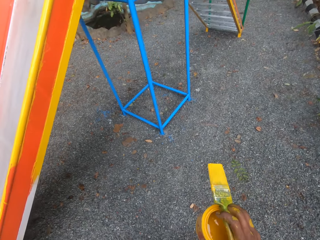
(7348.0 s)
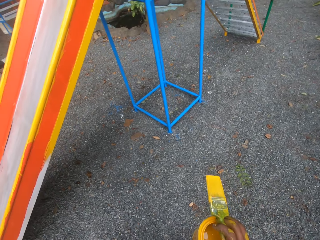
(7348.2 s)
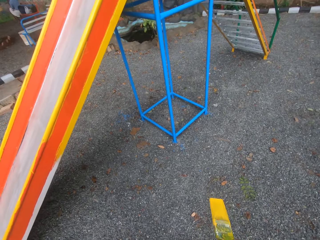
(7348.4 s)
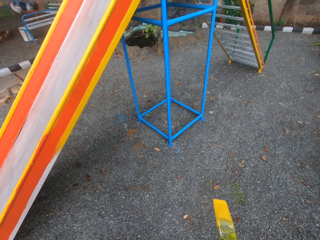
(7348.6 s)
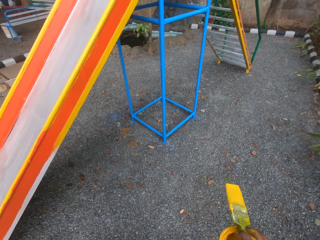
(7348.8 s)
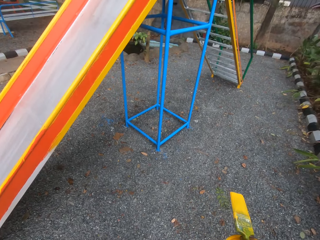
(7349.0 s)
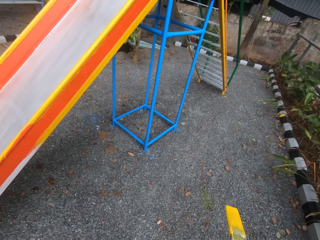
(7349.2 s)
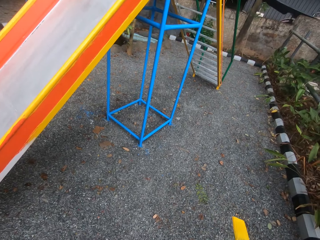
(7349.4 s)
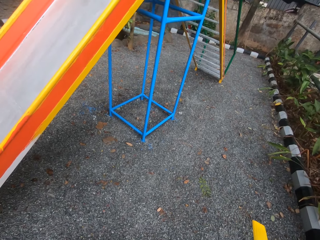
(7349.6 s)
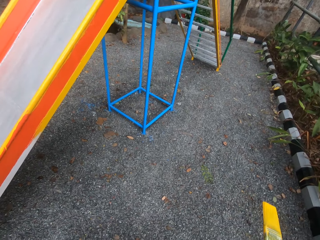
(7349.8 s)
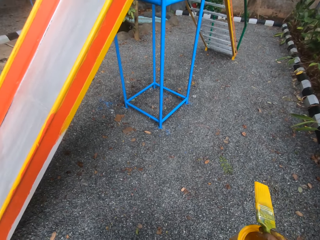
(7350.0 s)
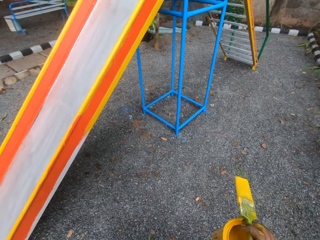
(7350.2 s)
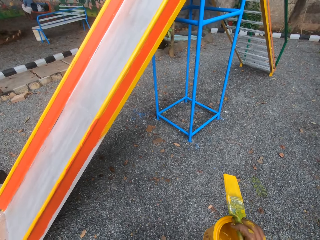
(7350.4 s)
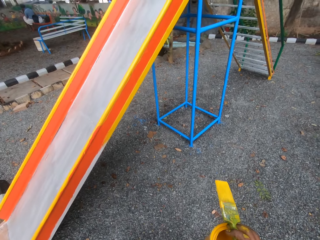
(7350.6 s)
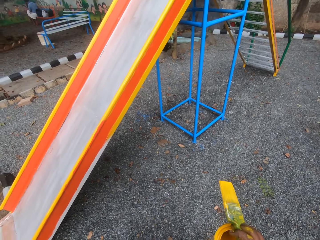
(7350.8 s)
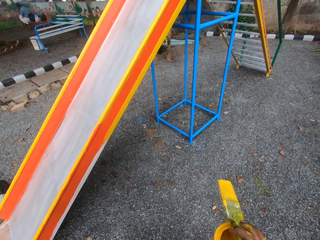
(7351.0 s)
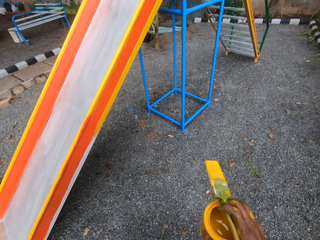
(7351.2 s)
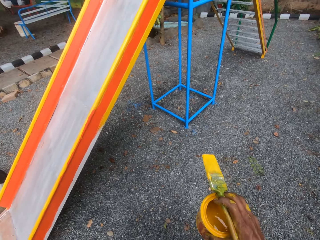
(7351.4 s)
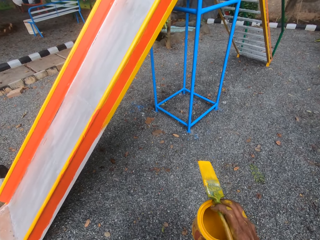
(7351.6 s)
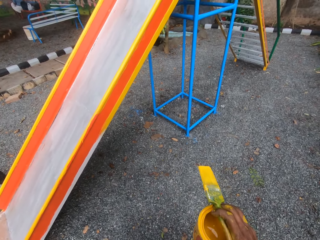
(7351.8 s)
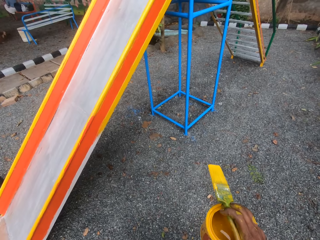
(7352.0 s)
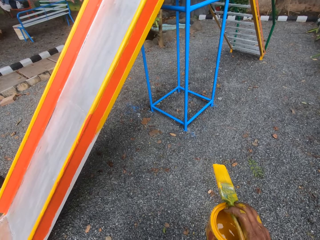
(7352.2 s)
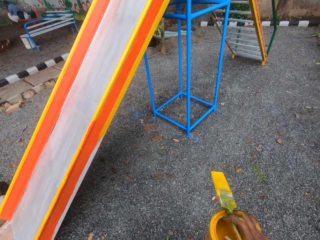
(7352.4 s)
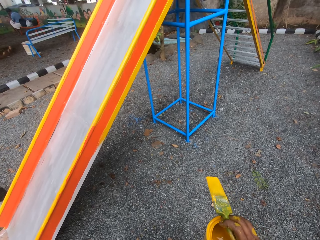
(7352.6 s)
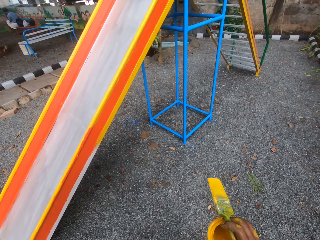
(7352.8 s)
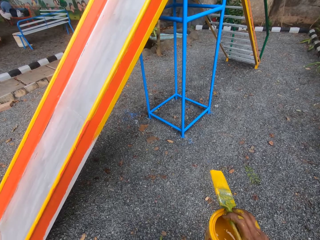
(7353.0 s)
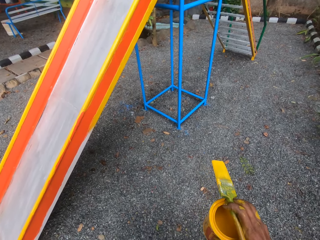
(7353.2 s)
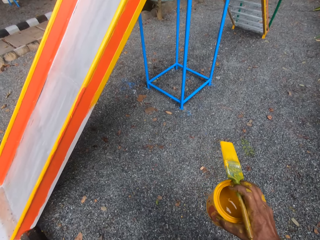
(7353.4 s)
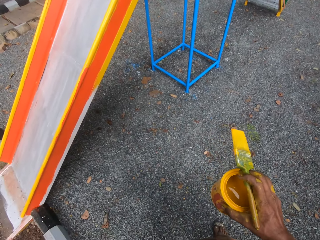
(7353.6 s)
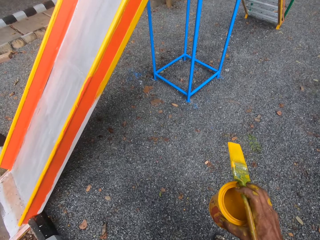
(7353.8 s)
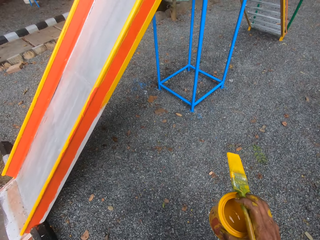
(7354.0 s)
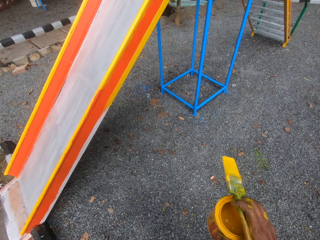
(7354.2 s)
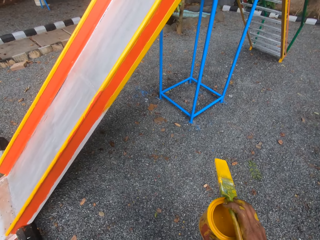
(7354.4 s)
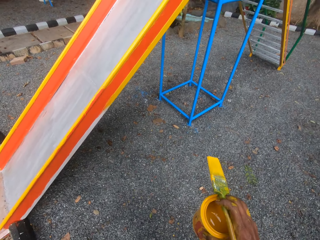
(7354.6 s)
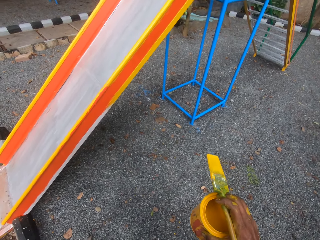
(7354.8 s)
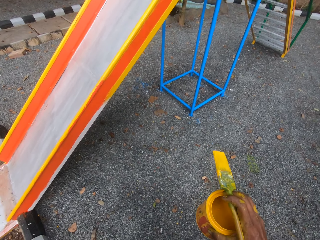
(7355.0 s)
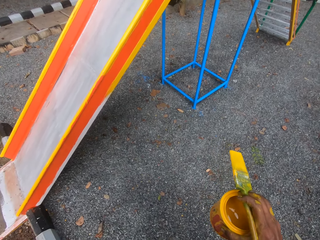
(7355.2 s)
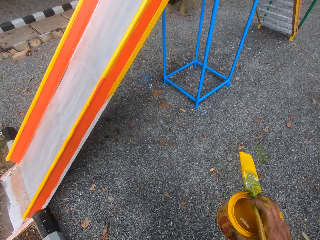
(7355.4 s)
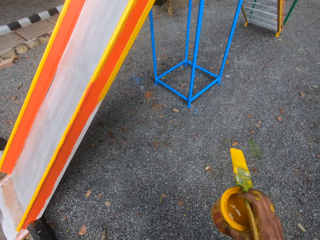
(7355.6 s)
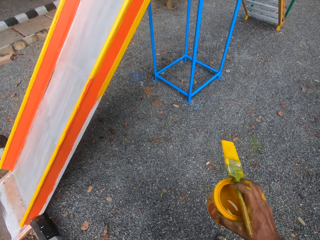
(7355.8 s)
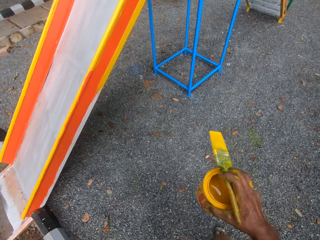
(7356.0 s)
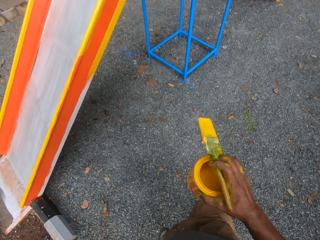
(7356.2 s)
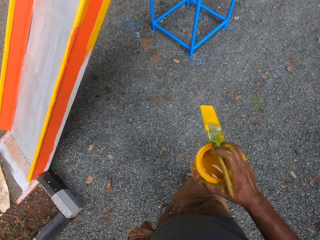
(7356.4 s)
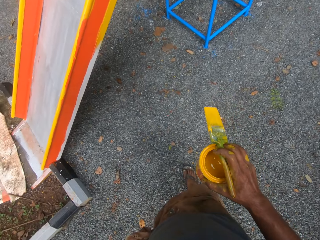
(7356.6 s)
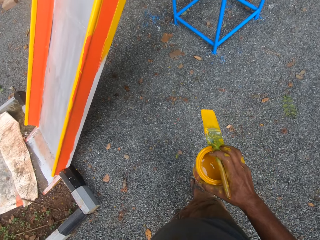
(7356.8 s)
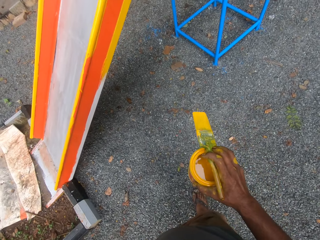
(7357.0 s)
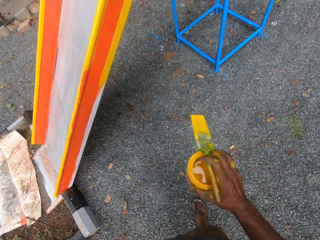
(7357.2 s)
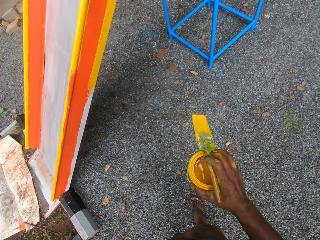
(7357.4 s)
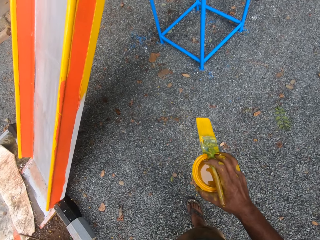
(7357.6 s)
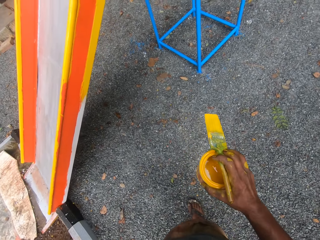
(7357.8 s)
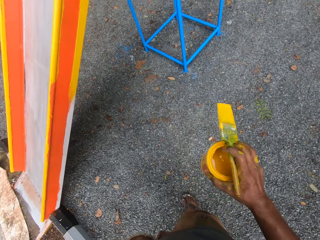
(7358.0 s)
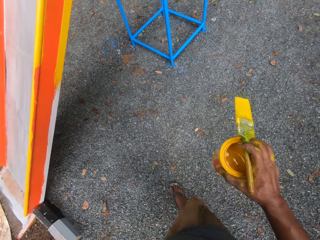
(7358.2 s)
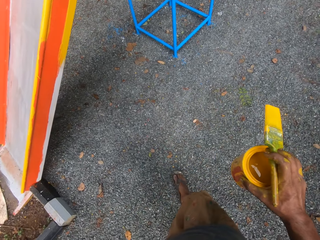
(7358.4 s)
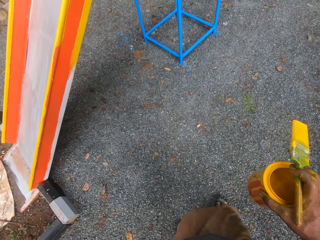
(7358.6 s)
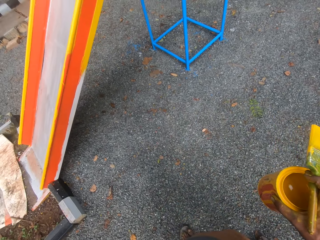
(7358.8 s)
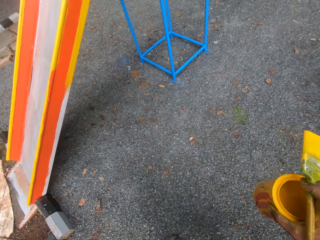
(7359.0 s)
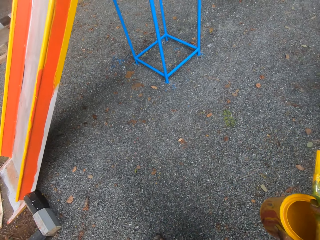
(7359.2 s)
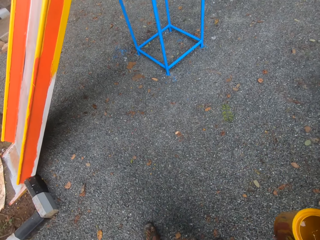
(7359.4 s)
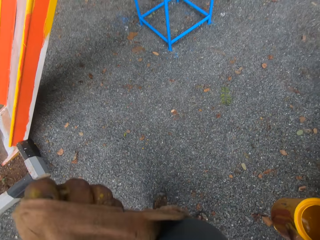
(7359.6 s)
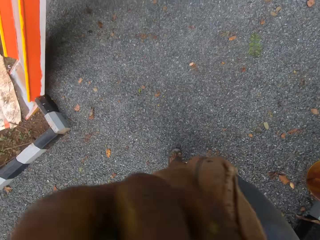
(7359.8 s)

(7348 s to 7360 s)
The camera wearer looks at the swing.

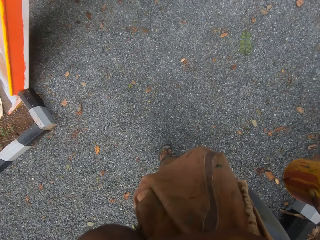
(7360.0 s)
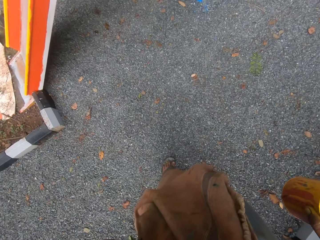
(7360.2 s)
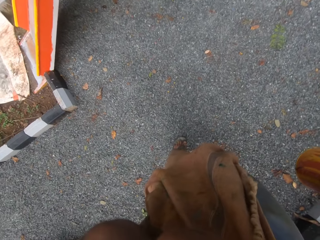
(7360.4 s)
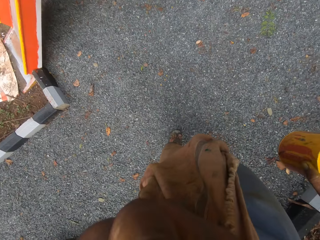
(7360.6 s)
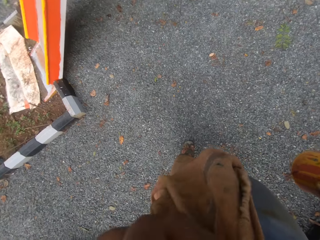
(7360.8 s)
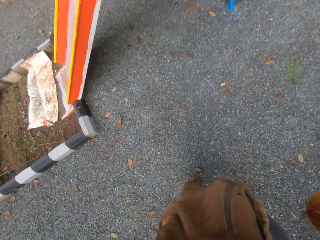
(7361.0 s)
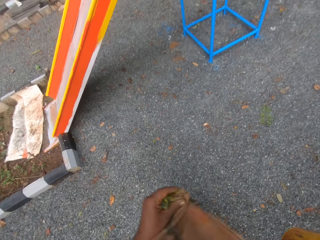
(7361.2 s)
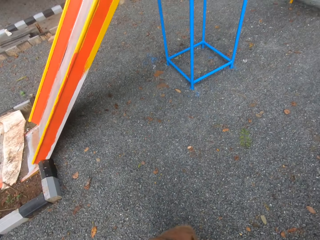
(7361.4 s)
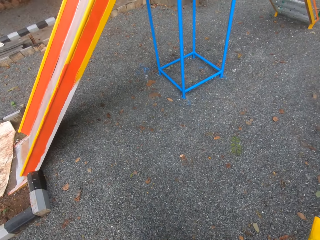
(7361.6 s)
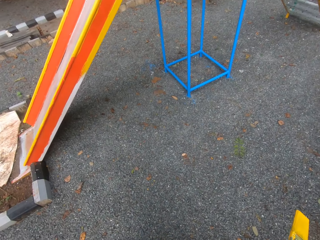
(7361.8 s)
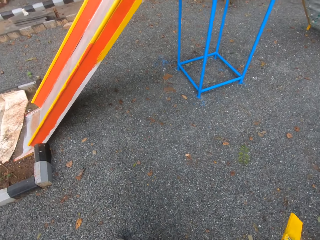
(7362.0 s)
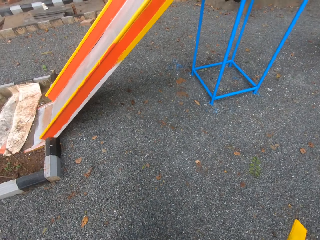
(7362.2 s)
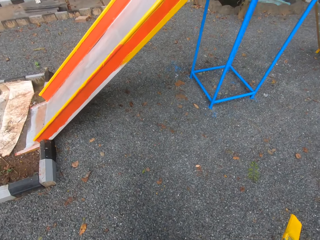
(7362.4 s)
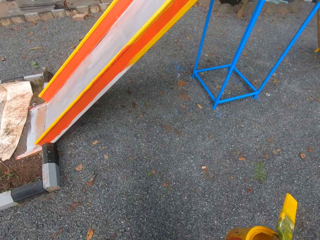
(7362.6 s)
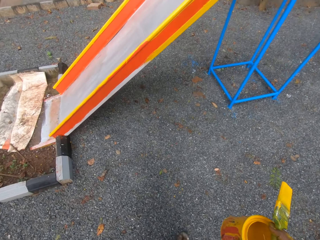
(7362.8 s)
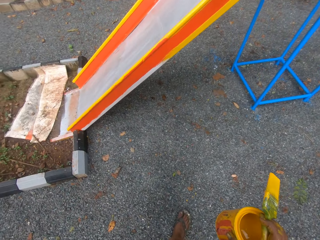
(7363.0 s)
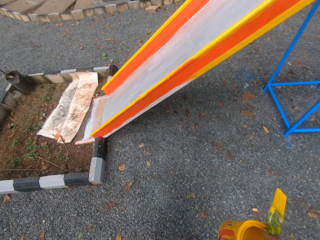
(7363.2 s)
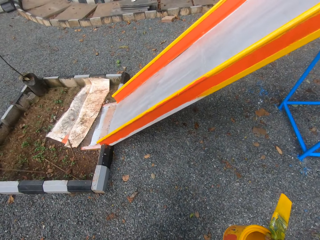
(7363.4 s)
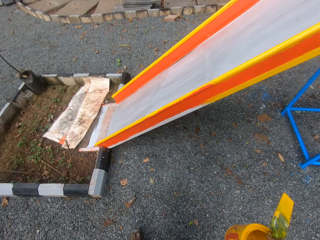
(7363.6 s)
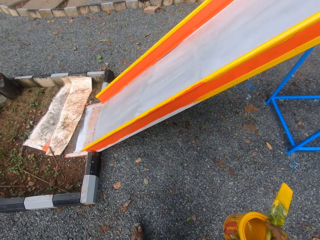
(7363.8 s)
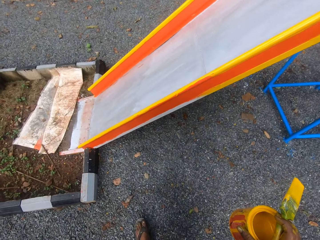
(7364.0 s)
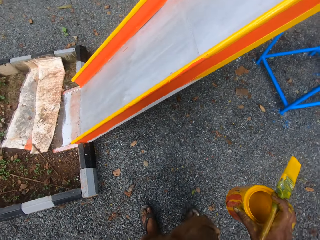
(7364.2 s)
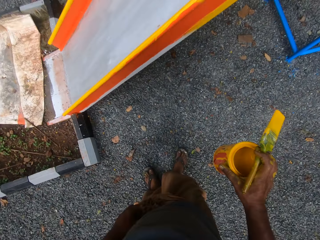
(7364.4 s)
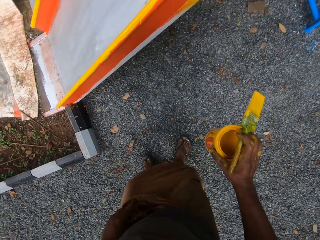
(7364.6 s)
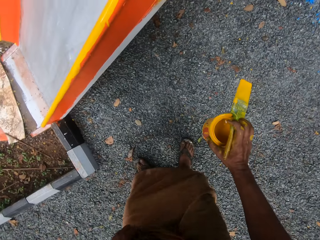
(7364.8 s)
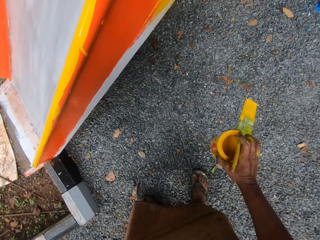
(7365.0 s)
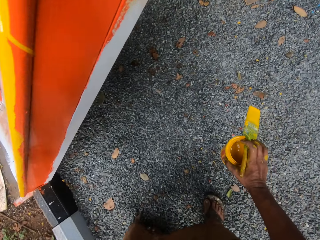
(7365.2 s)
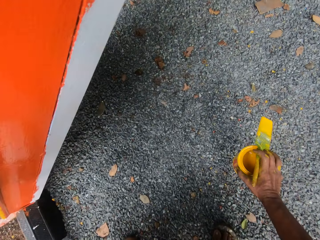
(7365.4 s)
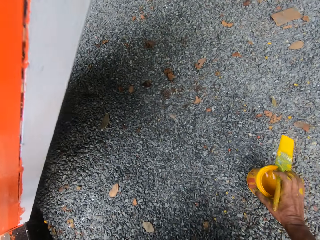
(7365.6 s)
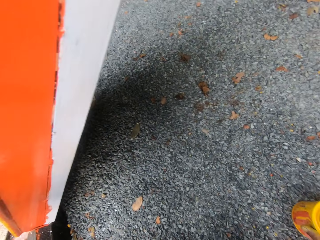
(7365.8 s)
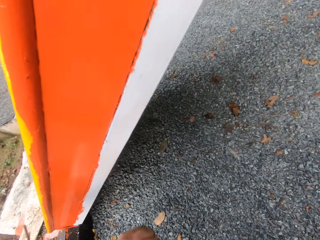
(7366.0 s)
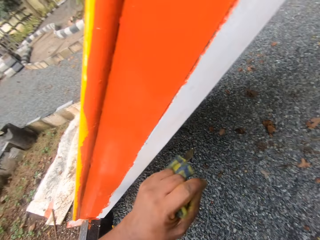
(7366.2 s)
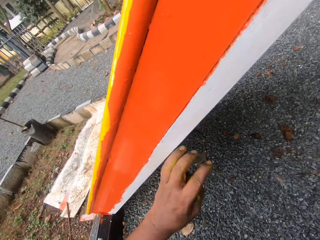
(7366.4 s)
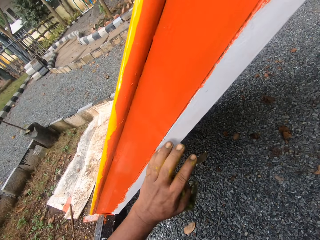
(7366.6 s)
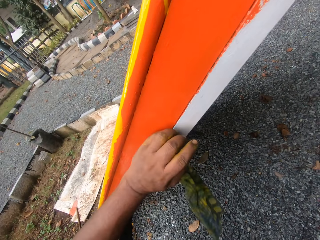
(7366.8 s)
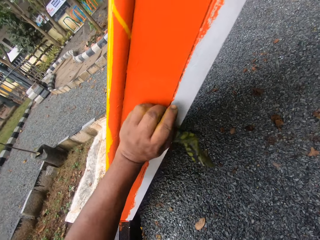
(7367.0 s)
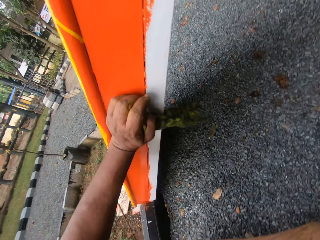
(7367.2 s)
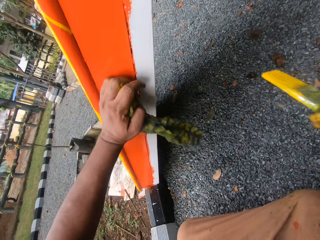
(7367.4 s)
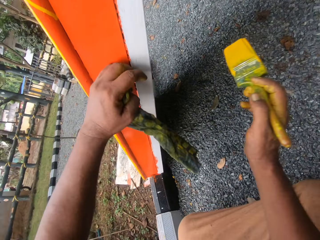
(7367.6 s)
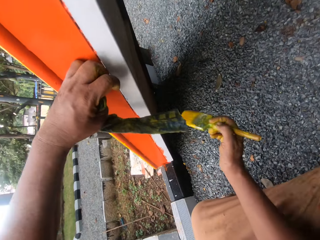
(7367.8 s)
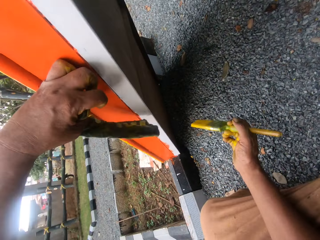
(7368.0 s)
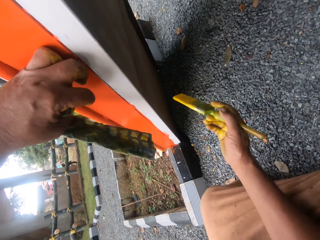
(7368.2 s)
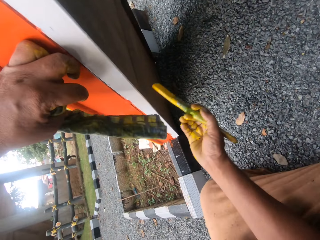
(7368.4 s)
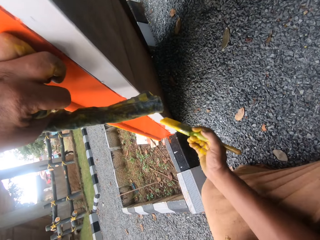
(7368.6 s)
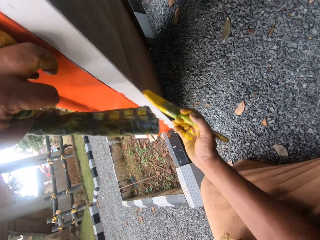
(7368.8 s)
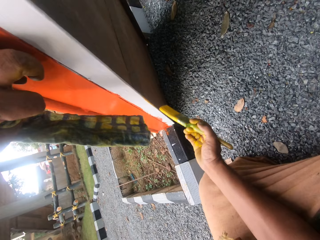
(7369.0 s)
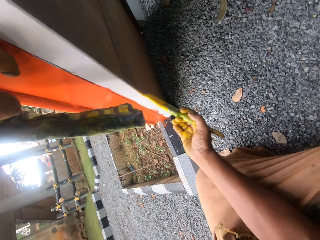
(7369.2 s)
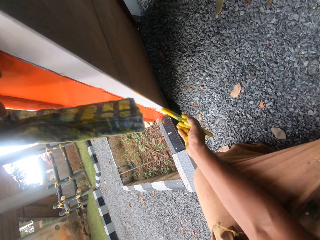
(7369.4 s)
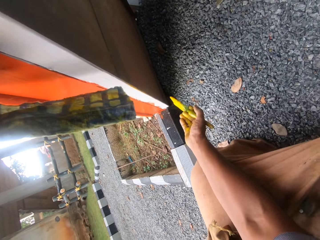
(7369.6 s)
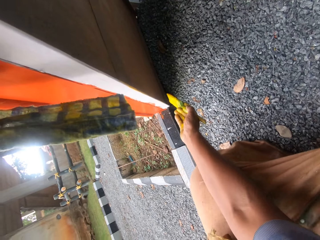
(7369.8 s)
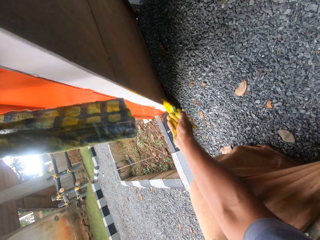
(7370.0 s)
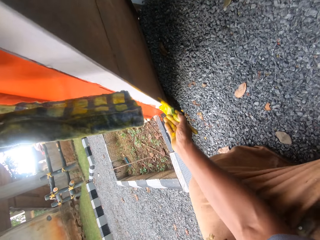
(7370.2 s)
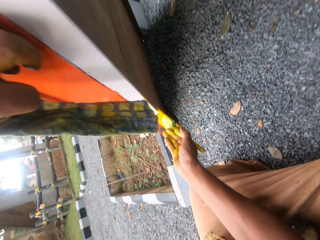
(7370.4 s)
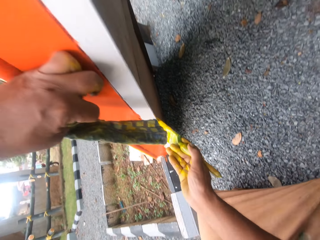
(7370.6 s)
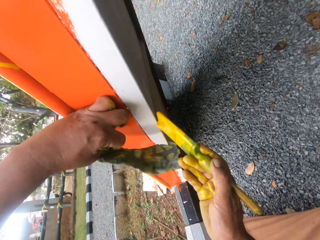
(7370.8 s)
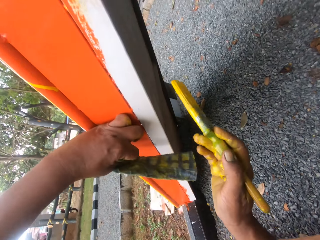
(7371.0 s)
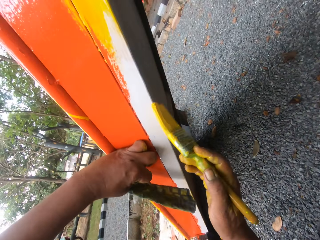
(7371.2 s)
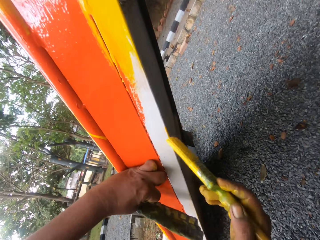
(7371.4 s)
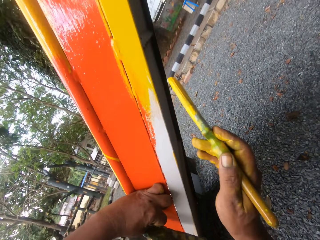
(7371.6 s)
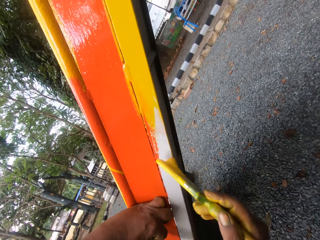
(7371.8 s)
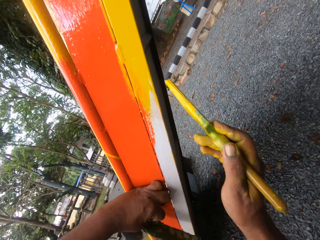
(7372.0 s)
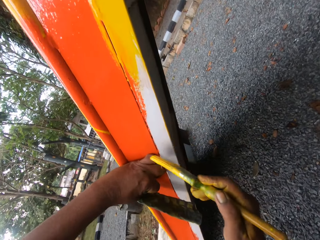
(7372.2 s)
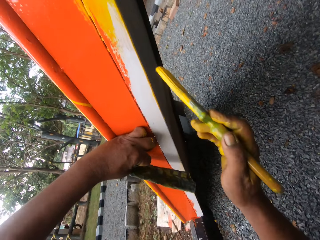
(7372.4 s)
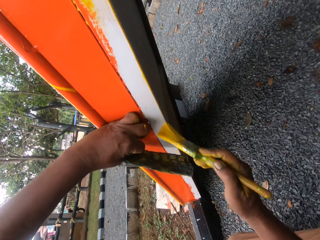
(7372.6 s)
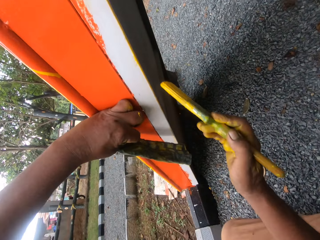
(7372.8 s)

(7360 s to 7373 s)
The camera wearer puts the paint can down. They paint the swing with the paint brush.
